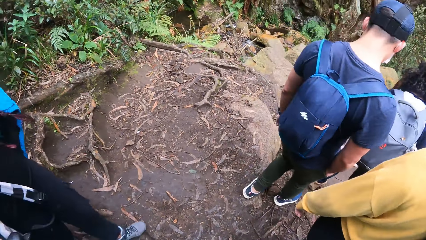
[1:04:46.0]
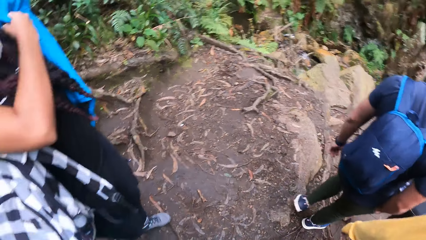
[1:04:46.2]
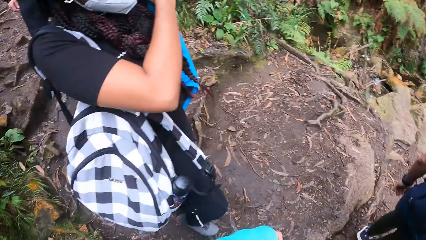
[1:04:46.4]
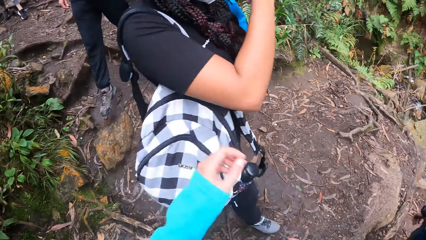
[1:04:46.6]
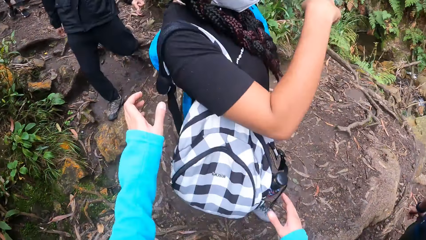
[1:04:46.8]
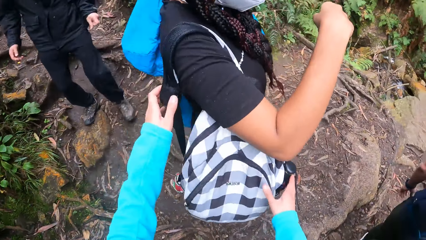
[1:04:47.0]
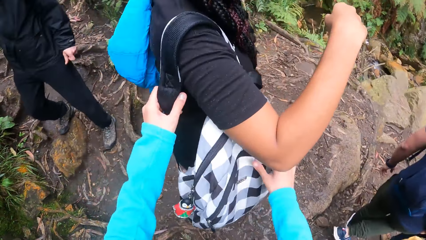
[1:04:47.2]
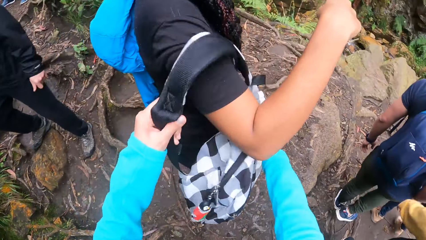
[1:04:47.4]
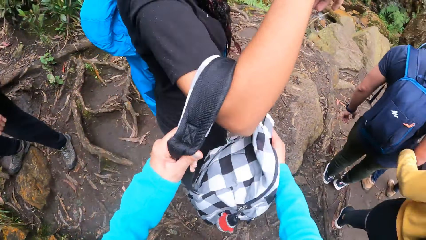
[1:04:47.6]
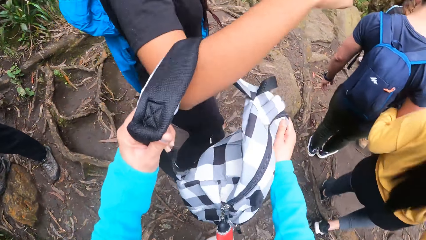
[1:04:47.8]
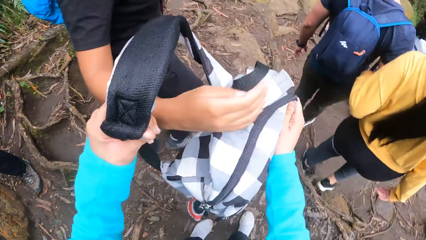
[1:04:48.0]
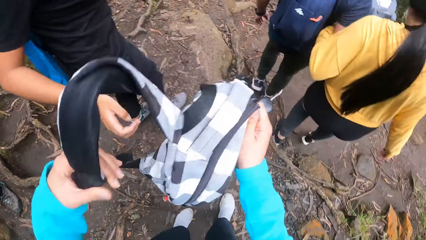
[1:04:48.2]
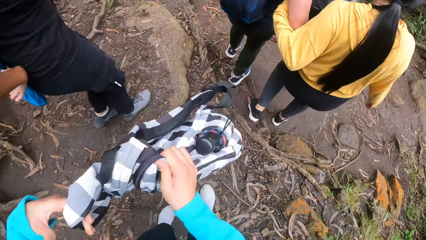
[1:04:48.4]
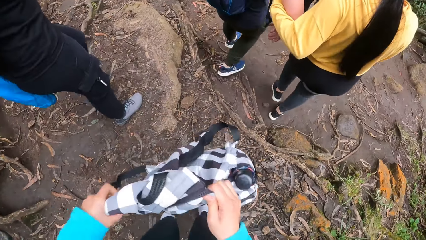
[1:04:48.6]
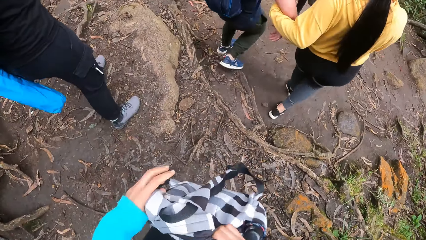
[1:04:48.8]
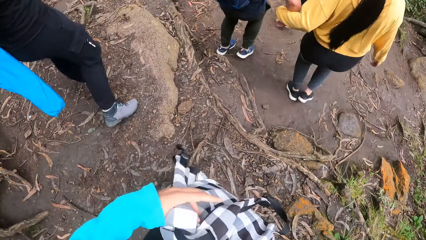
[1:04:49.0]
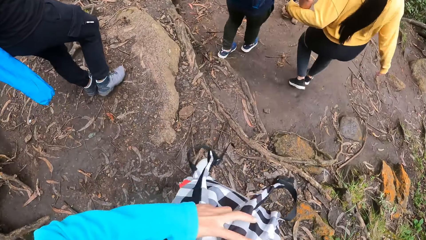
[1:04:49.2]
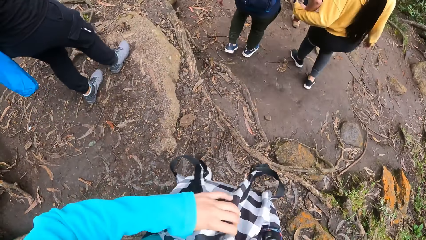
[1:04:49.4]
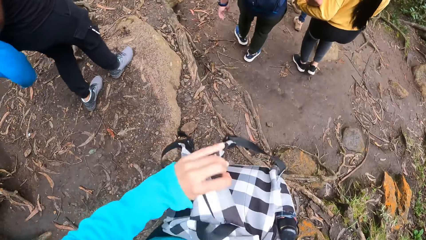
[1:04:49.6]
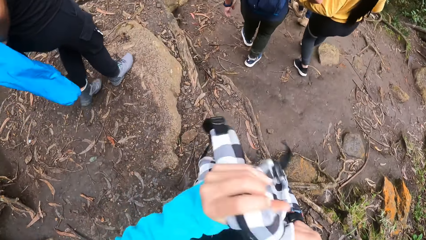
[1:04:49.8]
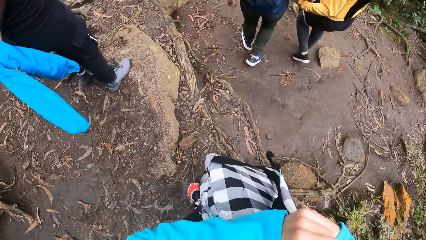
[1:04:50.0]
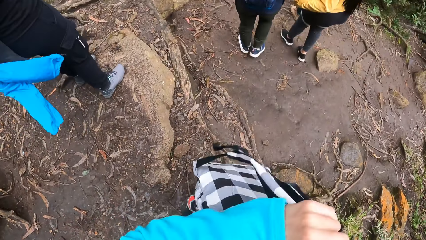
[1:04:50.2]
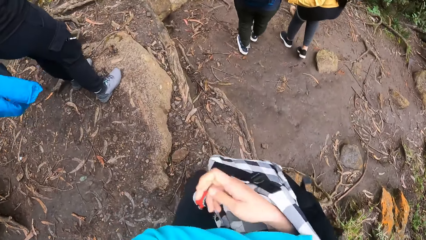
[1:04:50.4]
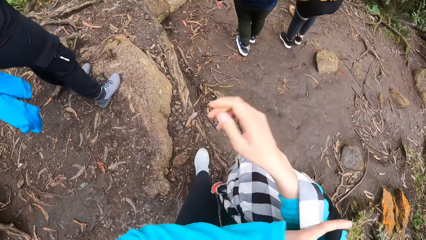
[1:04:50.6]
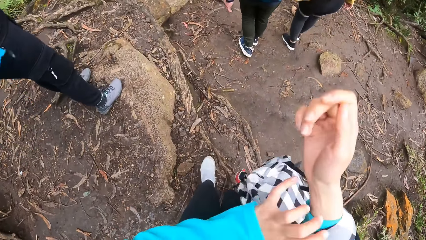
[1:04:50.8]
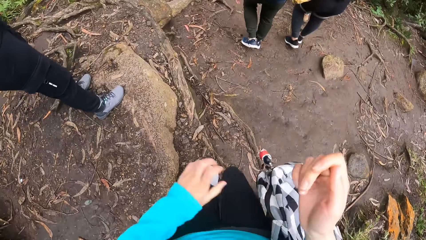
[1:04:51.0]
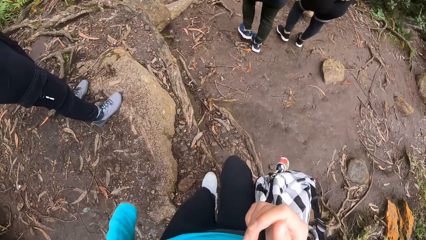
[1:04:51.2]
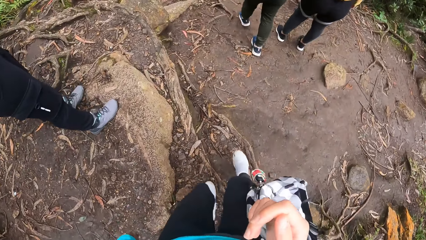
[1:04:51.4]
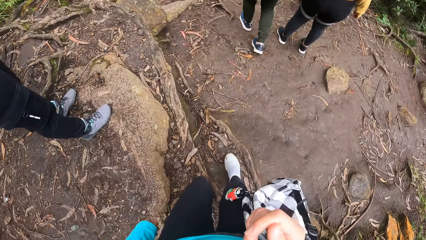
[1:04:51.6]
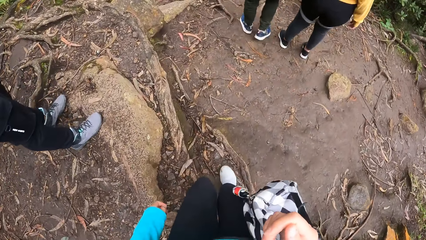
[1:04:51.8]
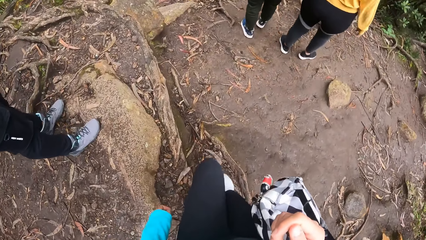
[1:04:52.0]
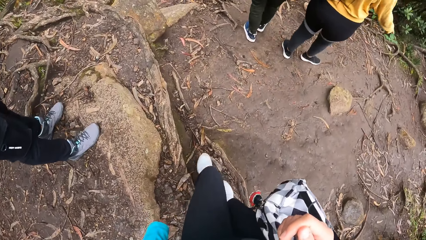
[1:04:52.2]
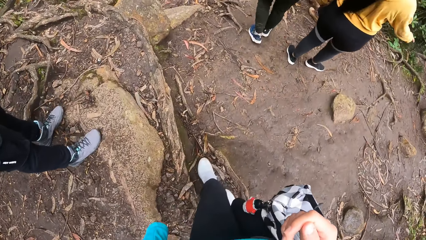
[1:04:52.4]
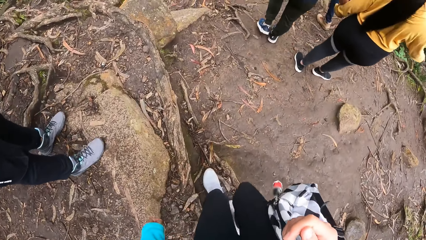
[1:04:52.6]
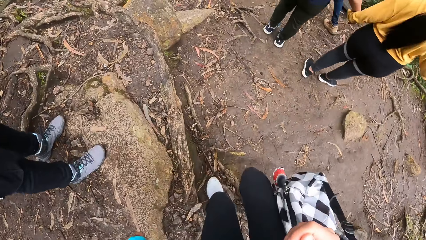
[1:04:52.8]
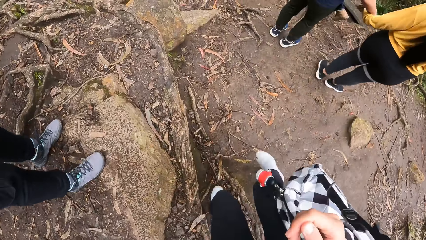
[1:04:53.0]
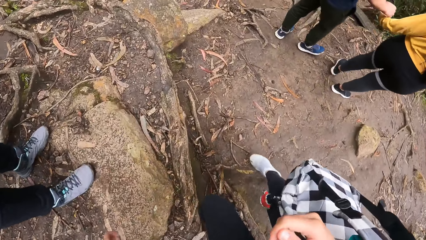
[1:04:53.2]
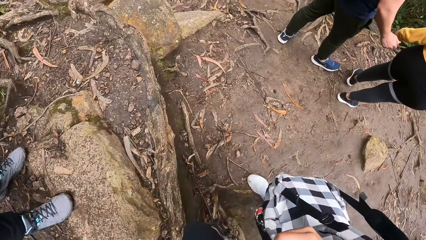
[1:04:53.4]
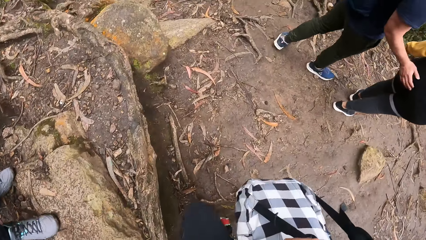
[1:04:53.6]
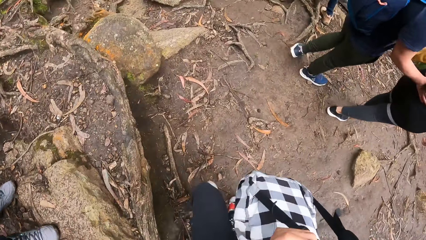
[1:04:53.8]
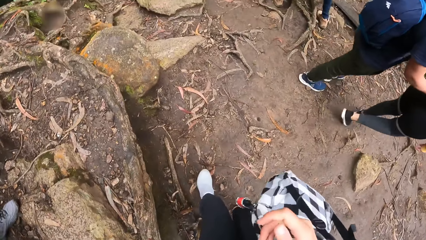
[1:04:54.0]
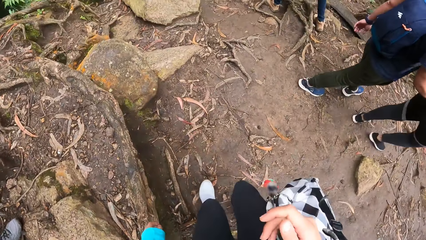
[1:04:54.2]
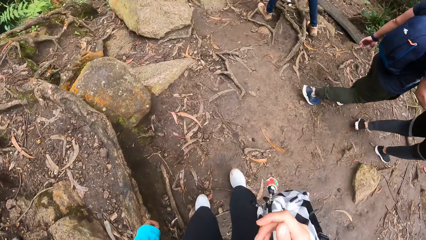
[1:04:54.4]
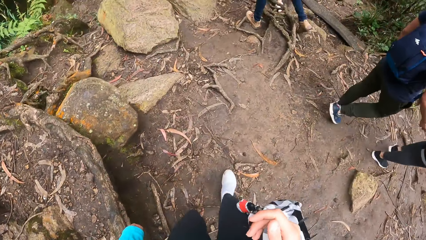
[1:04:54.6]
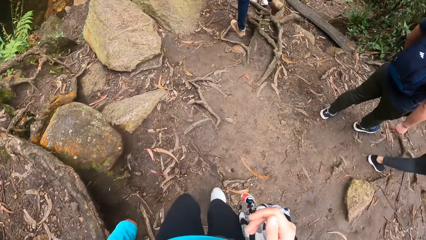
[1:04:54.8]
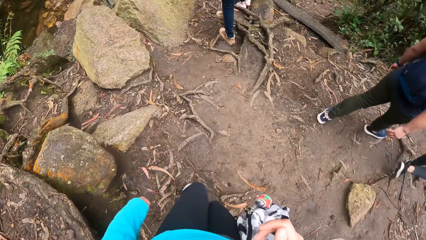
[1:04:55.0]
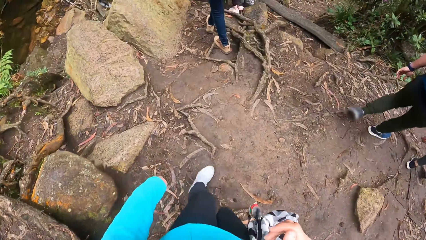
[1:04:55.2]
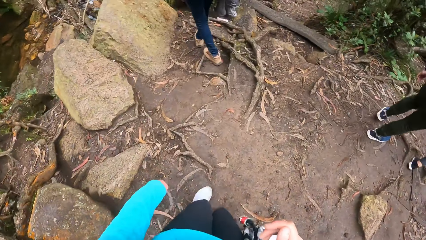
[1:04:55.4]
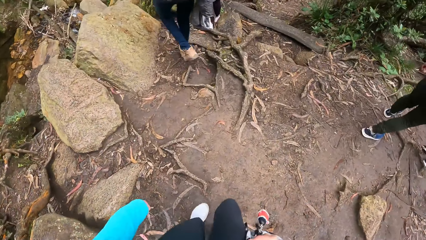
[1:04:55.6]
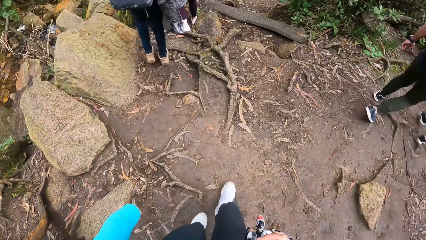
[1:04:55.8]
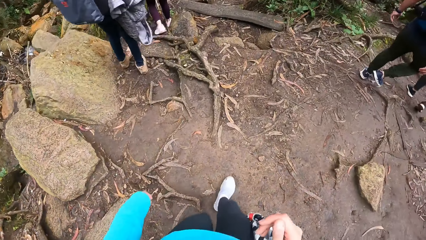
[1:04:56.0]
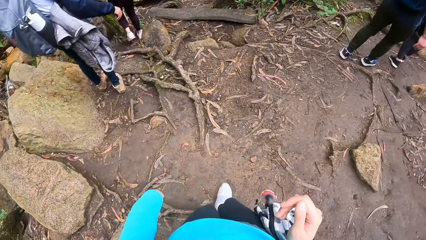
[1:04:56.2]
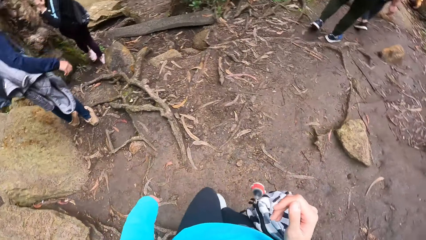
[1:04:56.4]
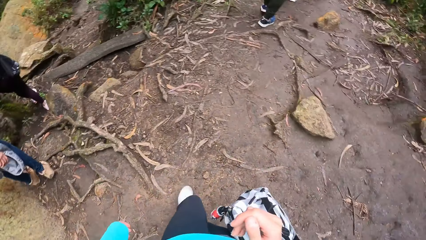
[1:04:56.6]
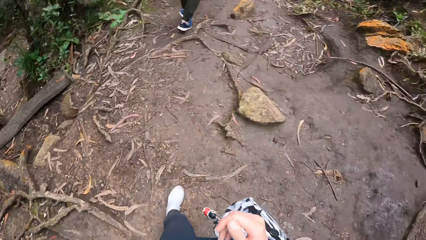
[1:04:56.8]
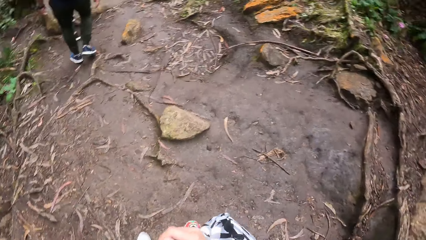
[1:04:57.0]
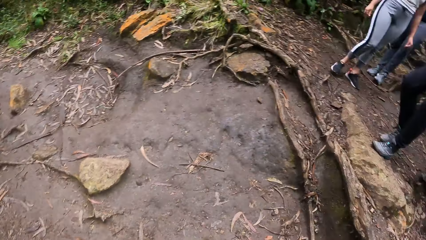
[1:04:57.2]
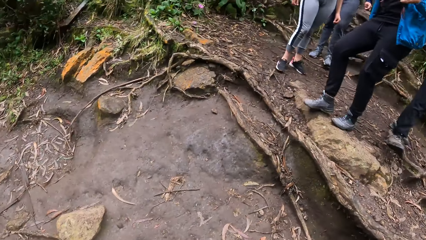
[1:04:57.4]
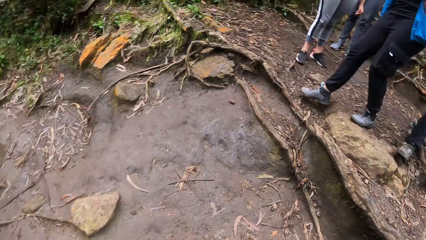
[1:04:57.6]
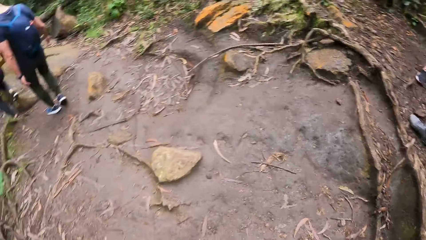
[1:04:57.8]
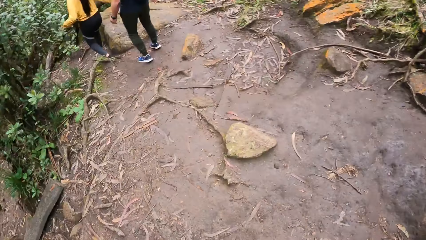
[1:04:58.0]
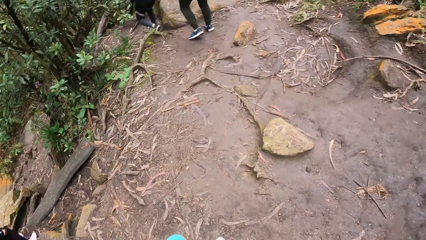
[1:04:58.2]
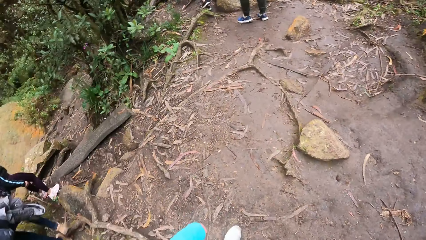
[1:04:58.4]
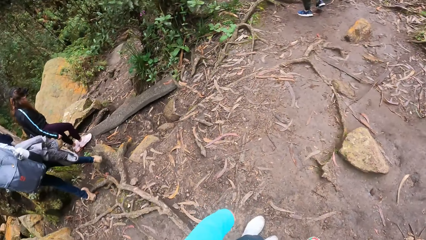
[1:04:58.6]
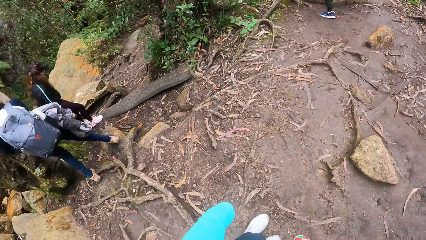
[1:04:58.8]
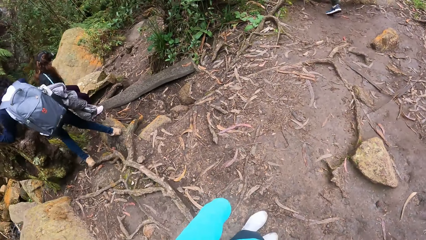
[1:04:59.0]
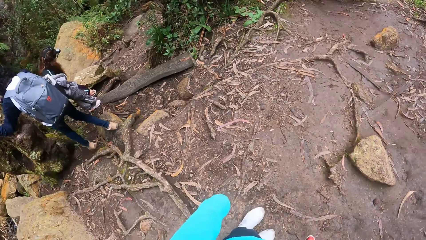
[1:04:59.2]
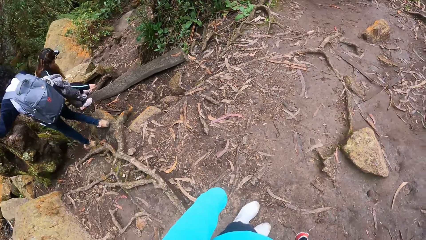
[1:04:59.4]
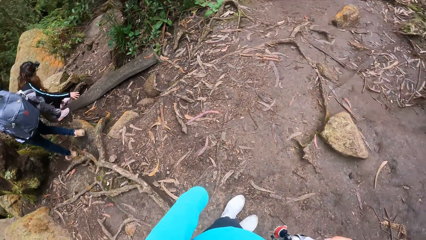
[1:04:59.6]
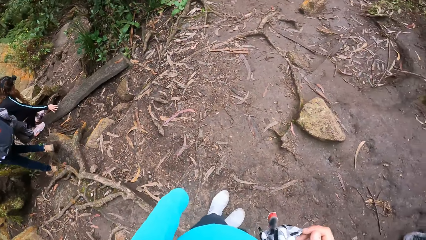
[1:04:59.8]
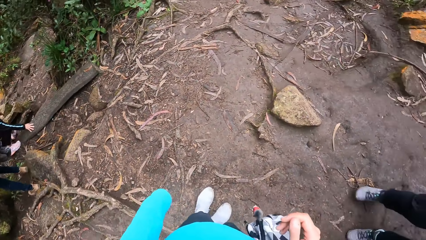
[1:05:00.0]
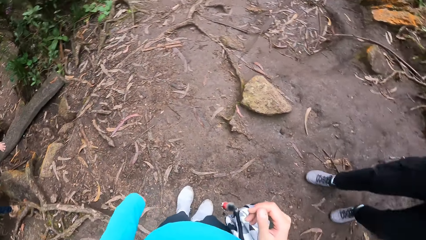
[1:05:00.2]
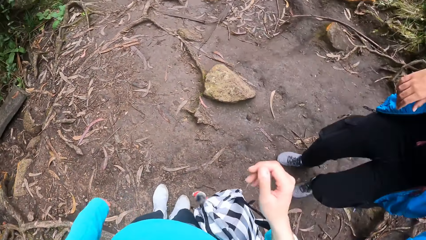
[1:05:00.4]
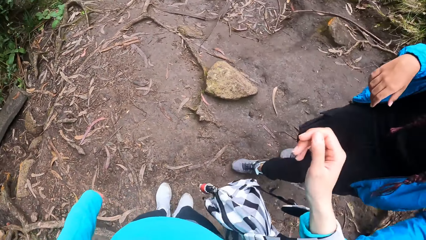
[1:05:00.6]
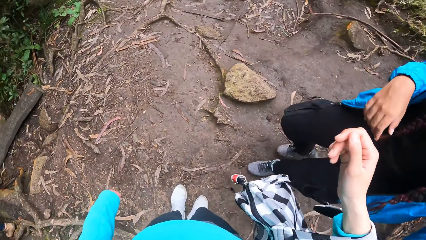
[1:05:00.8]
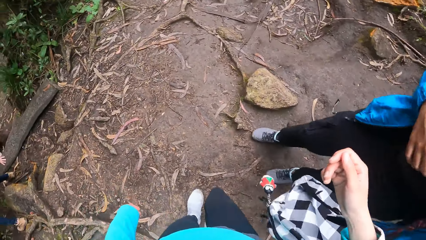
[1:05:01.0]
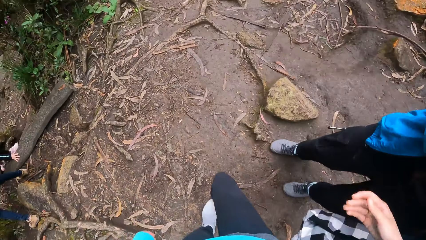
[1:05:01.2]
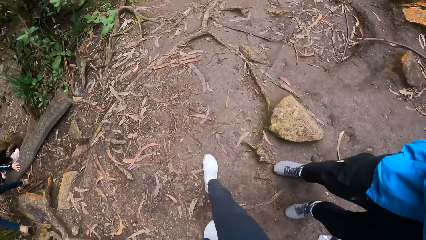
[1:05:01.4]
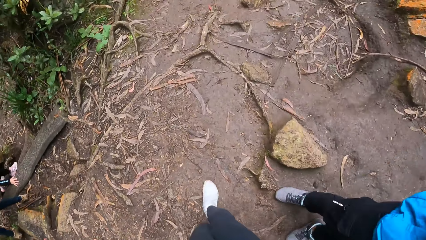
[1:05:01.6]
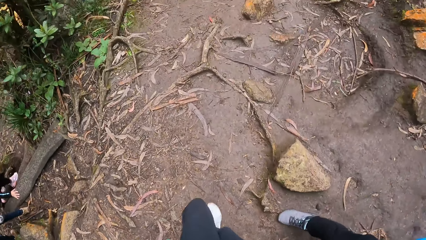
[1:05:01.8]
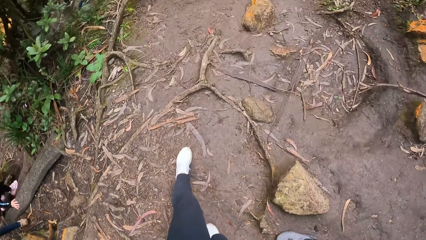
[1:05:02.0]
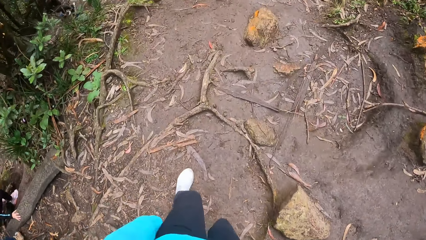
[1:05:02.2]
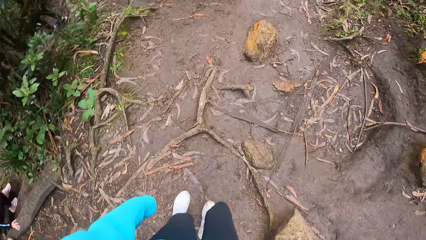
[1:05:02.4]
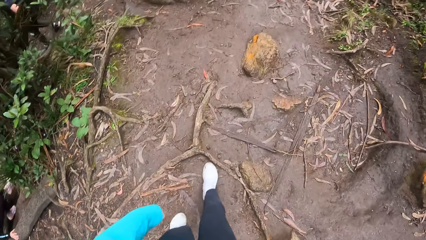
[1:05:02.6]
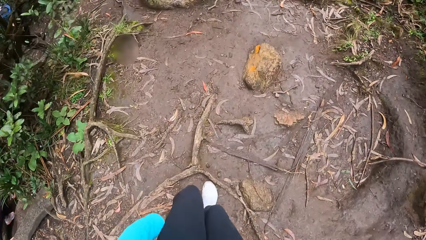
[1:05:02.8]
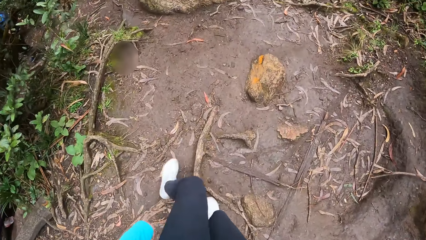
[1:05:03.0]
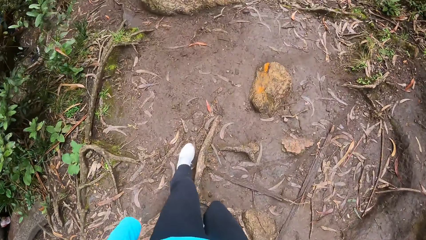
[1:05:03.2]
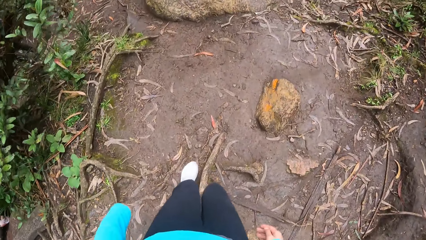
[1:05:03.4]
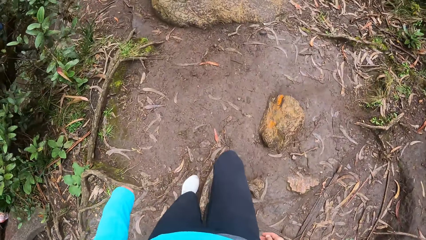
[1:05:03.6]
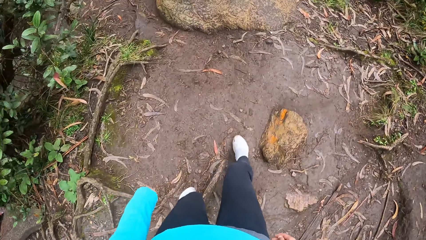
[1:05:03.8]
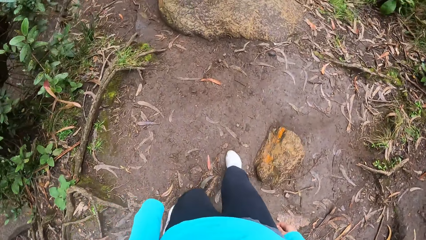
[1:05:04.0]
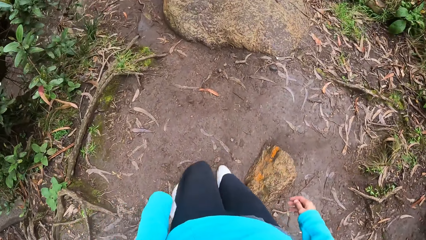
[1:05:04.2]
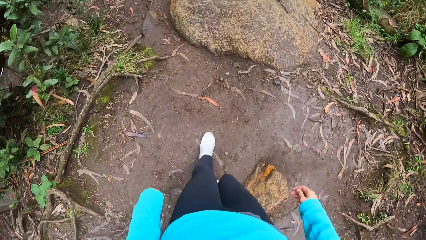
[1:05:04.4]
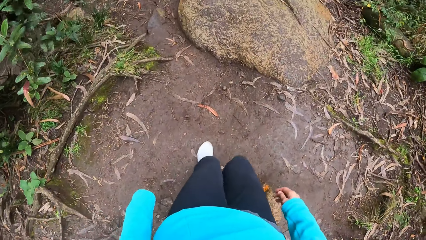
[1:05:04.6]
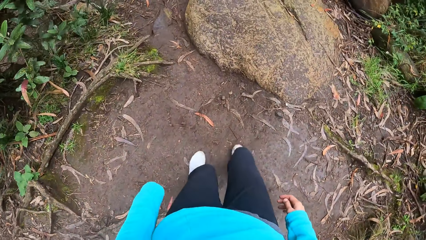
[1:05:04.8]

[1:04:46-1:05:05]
The camera wearer collects a bag from a woman with her hands. She hangs the bag in her right hand. She walks through the path in the forest with the woman. She passes the bag in her right hand to the woman. She walks through the path in the forest.
